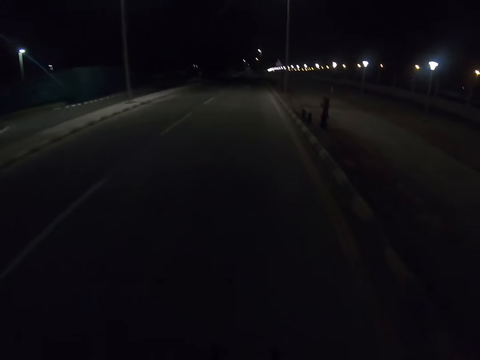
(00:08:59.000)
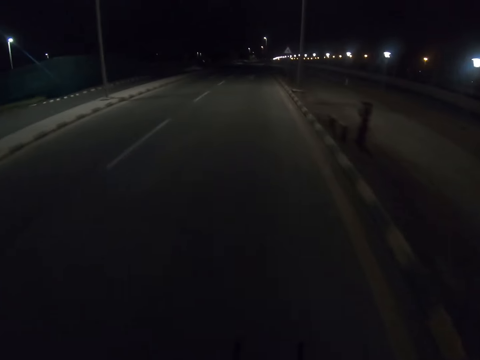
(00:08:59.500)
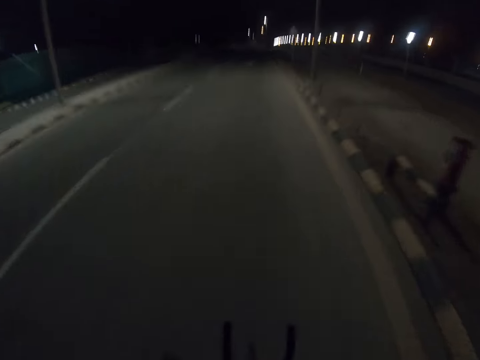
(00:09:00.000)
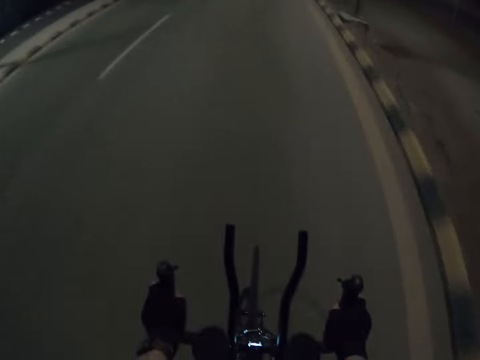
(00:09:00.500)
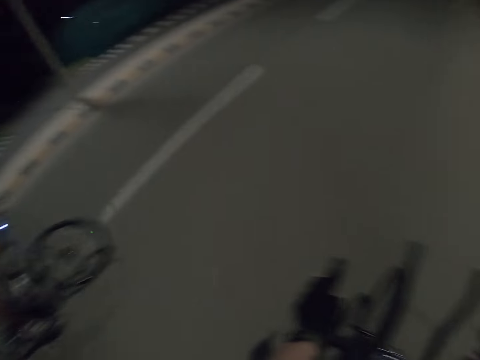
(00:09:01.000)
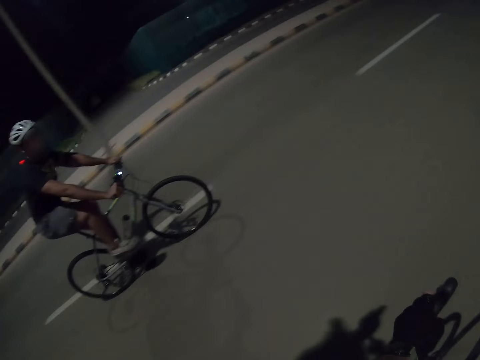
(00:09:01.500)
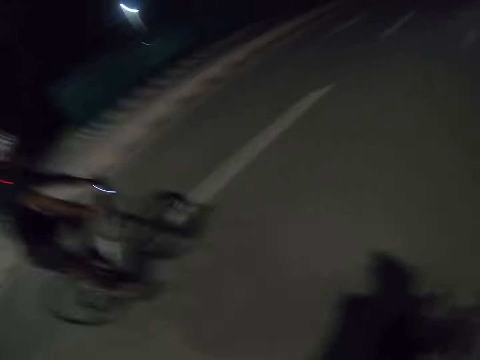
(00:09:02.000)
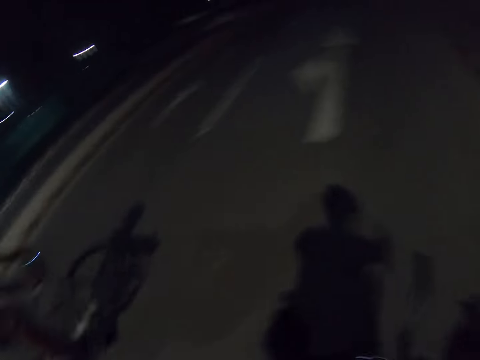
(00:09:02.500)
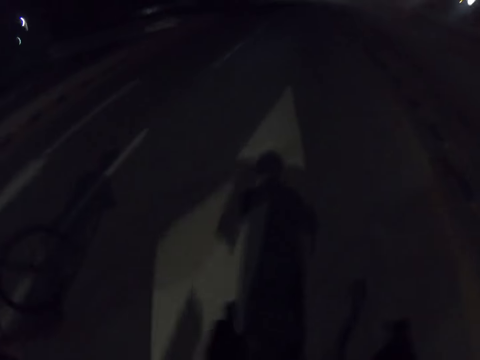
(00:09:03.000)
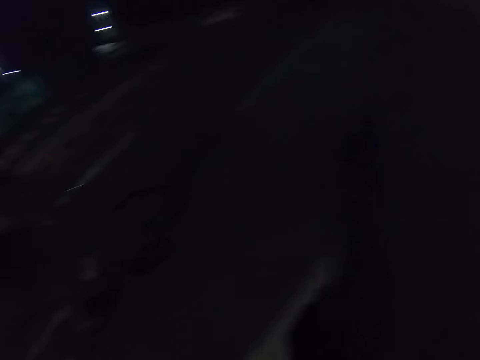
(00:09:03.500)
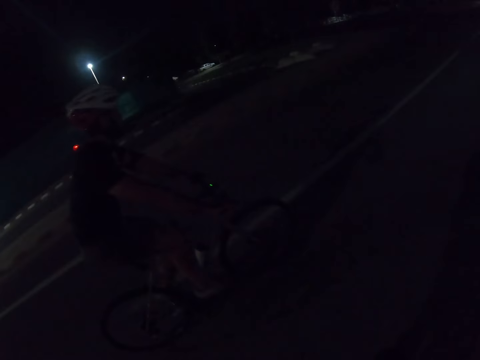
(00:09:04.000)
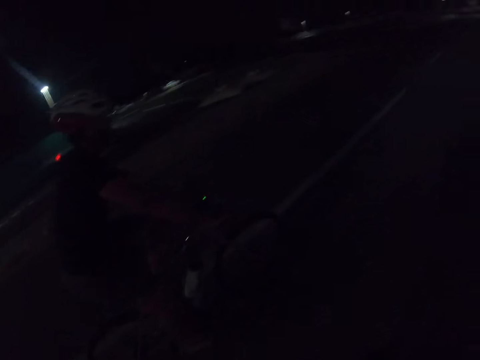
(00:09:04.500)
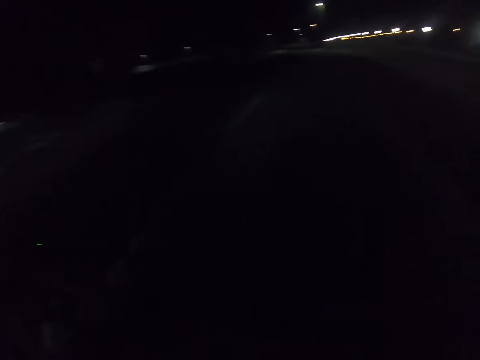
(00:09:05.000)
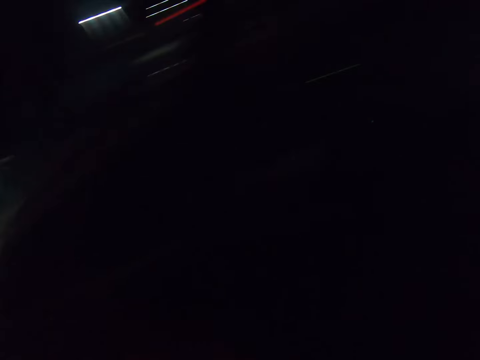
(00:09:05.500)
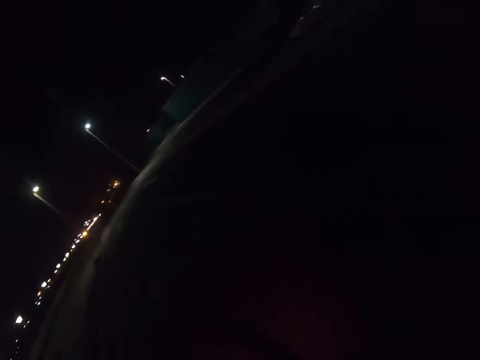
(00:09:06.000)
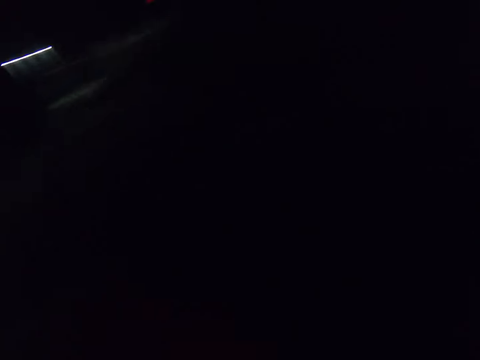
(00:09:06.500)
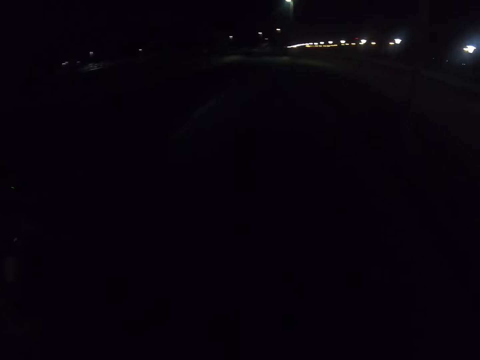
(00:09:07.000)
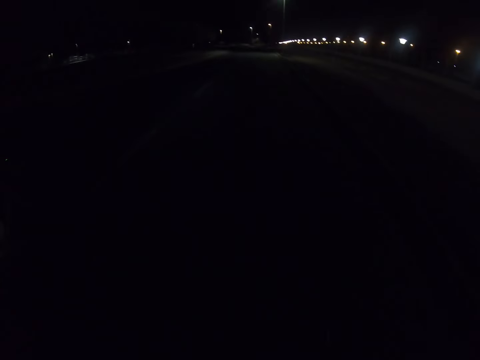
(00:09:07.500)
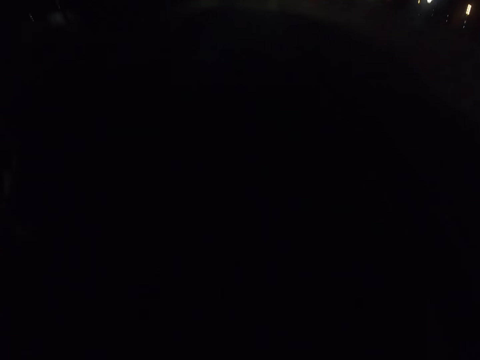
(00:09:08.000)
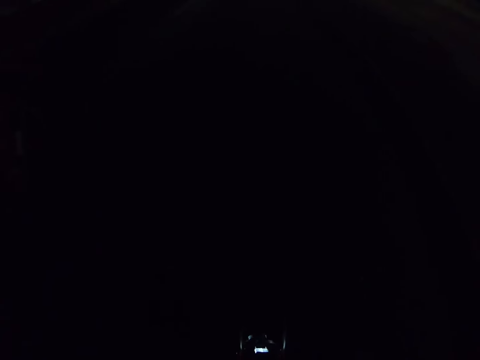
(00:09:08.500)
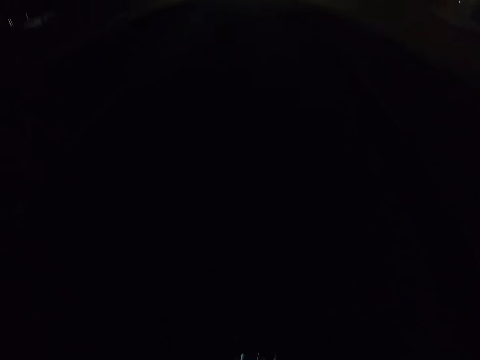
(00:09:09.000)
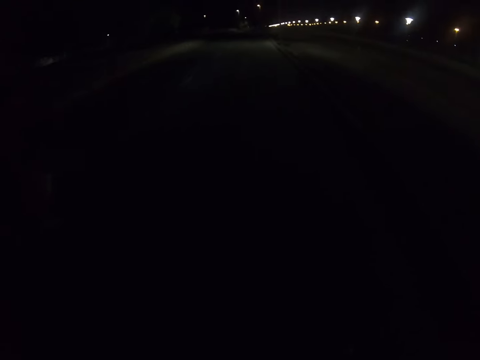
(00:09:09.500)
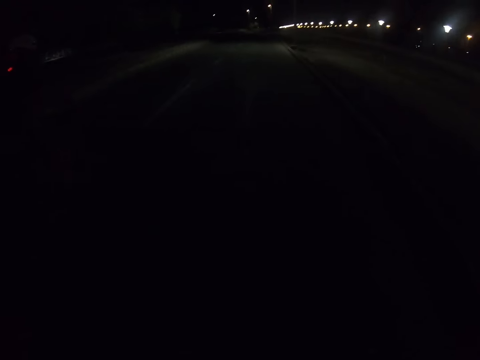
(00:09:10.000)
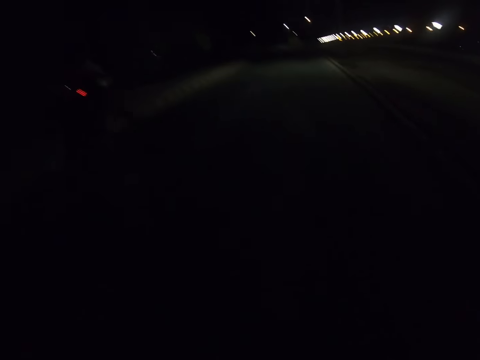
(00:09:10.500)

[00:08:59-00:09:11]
The camera wearer interacts with a man. The man cycles a bicycle. The camera wearer looks behind.

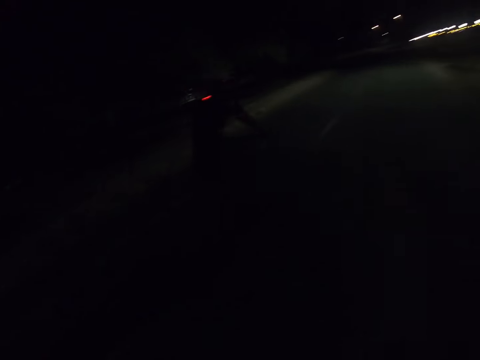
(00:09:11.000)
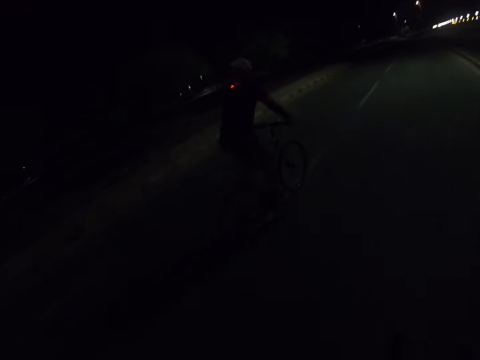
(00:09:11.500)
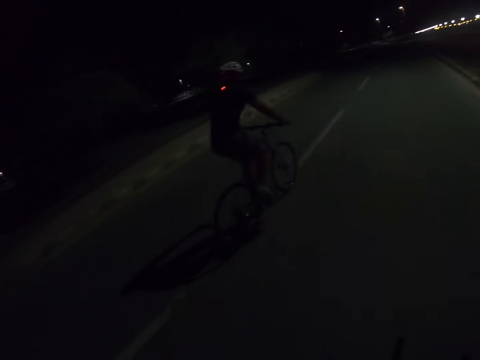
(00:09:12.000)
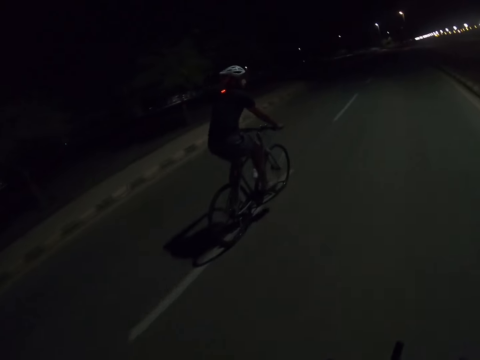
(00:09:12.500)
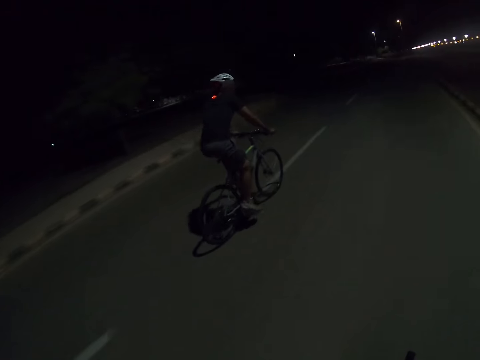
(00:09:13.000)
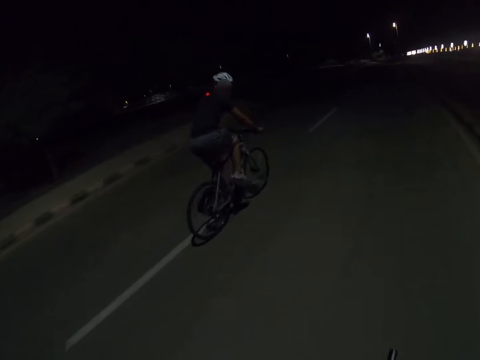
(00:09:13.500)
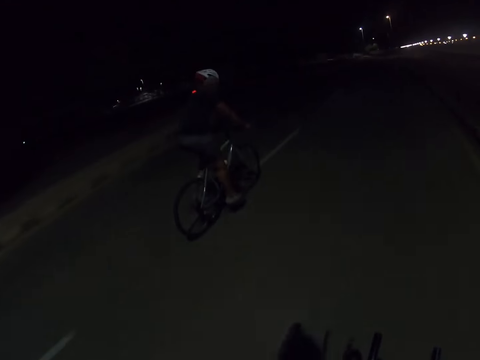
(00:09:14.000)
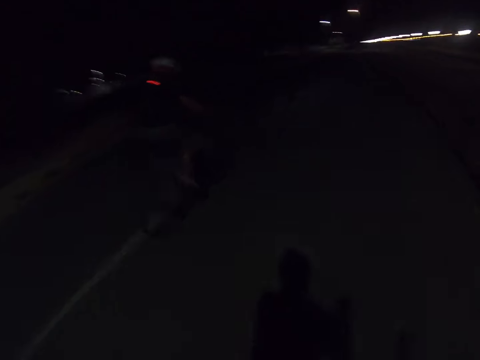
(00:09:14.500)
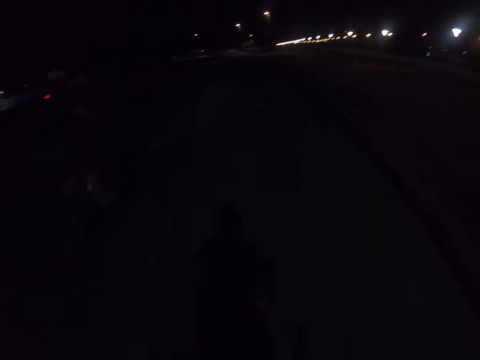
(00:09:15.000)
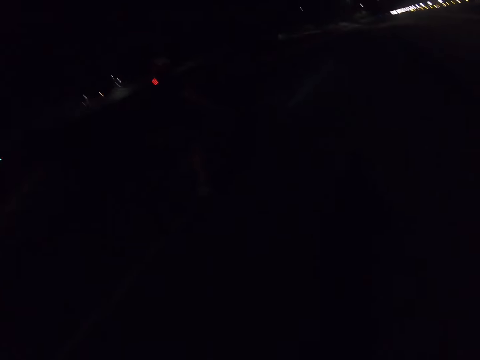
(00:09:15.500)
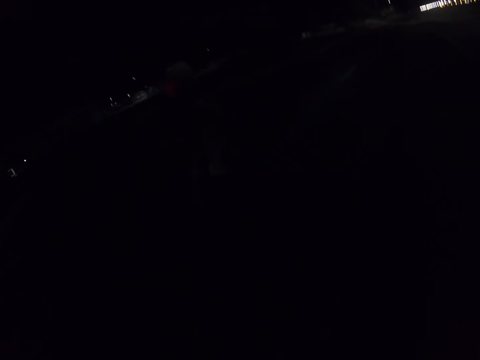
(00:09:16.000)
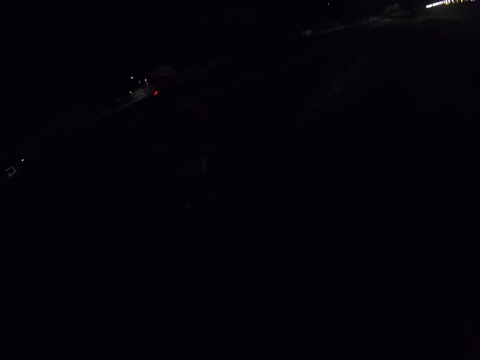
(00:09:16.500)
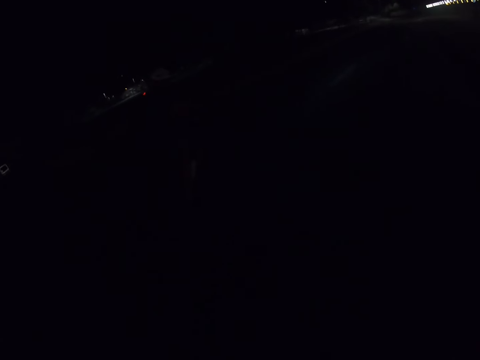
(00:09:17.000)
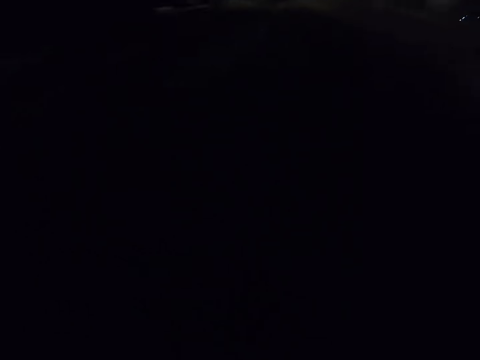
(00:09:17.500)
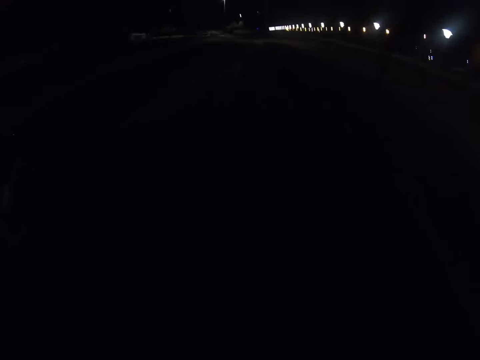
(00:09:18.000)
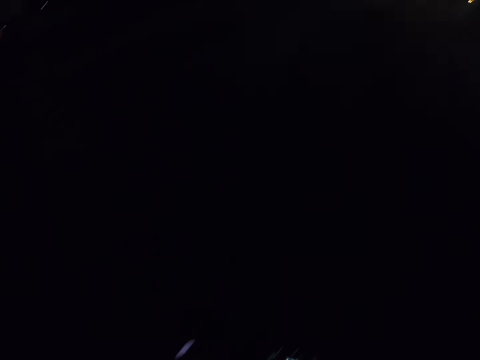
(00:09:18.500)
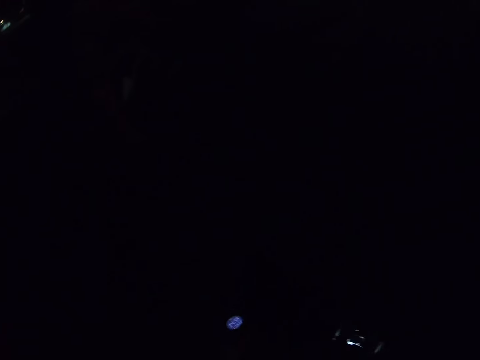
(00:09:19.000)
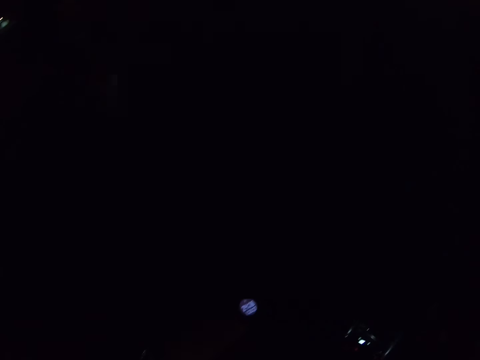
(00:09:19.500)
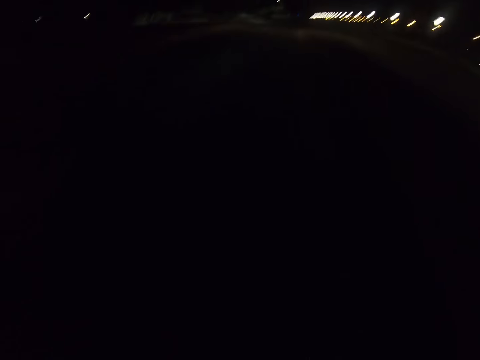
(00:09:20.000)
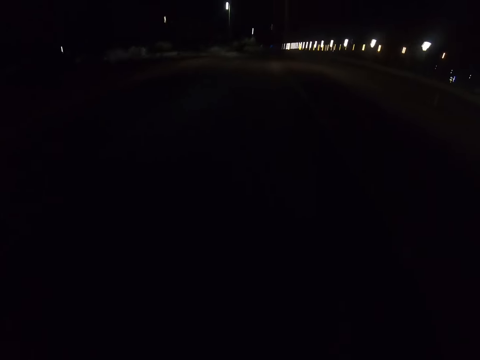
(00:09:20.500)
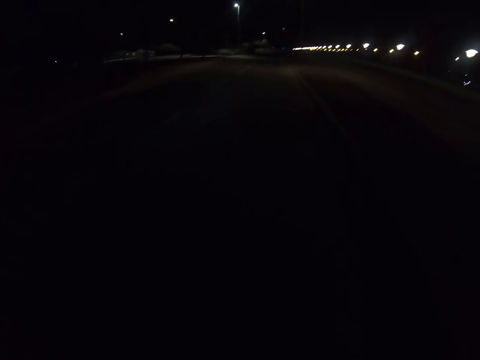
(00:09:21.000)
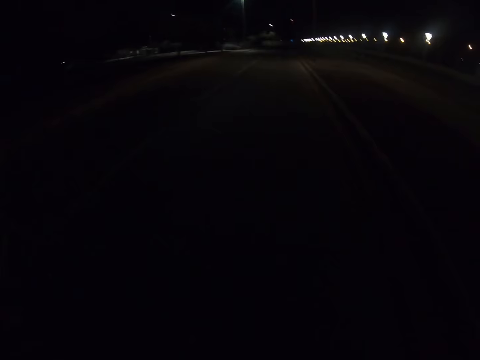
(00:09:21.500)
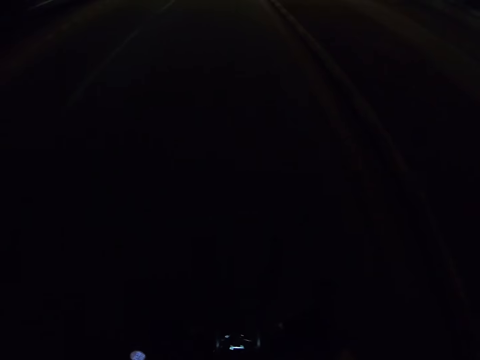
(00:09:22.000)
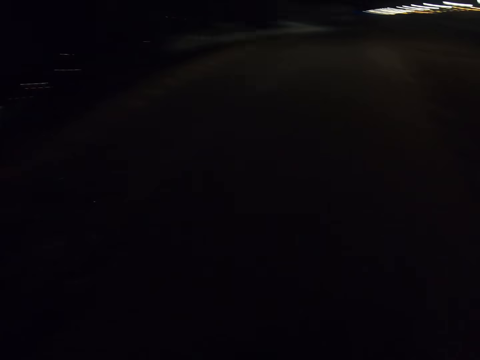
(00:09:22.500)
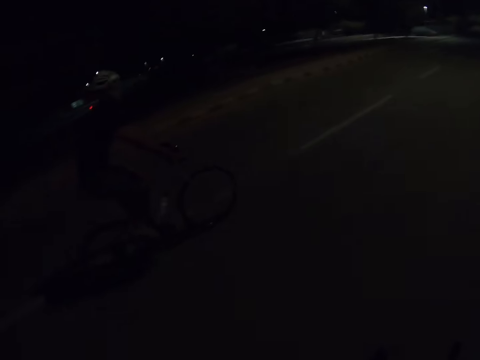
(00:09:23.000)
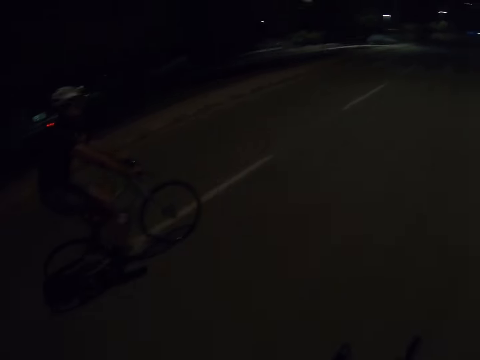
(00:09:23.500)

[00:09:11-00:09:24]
The camera wearer cycles.

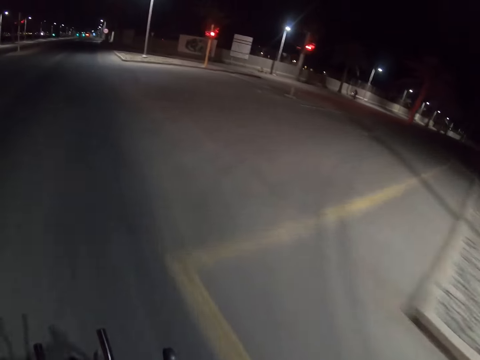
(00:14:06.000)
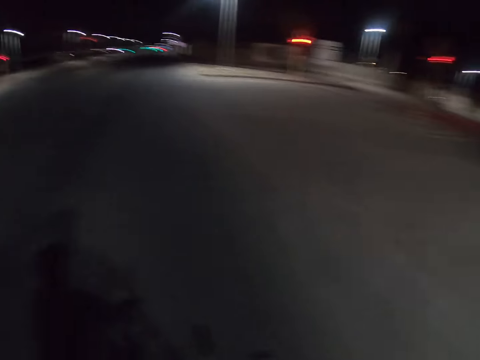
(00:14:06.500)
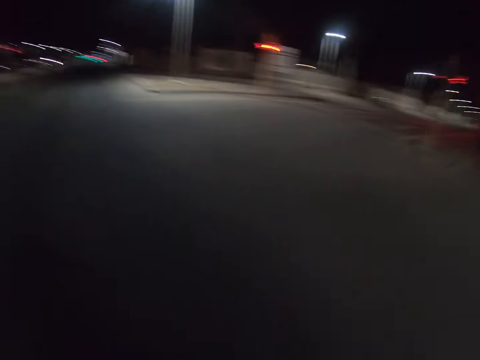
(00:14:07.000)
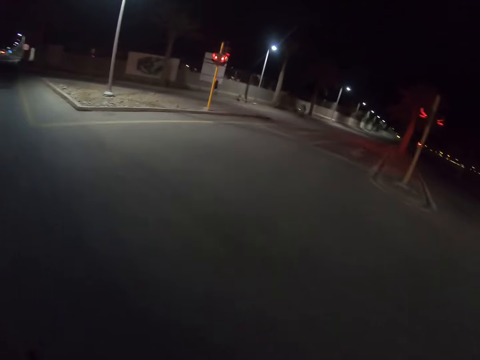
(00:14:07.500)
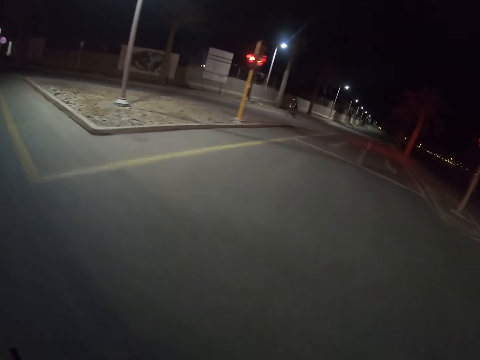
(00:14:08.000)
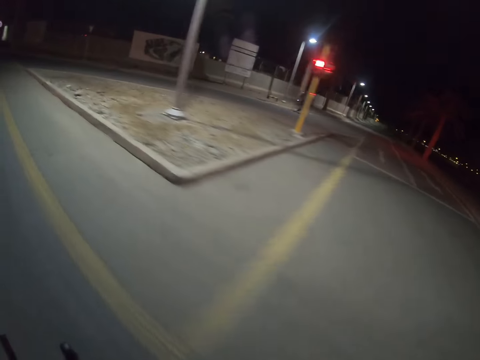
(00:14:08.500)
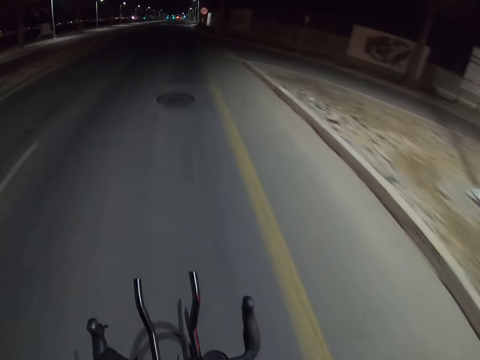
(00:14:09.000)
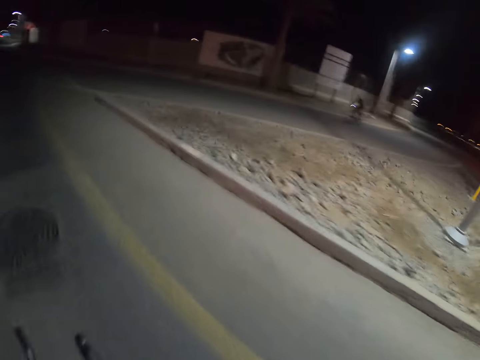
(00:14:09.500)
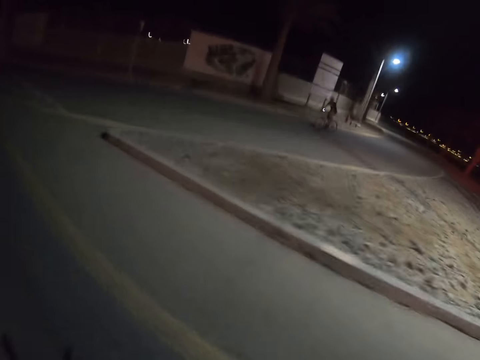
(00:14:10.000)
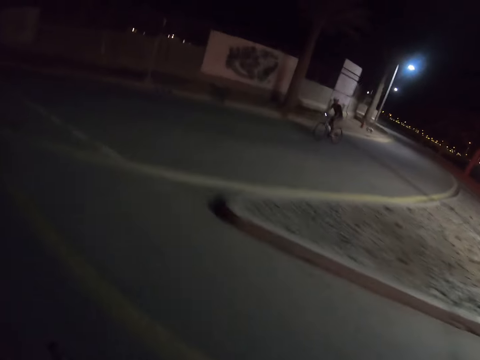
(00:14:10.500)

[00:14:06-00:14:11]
The camera wearer looks around.
